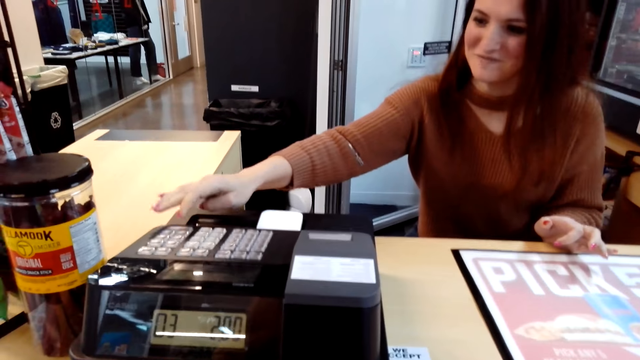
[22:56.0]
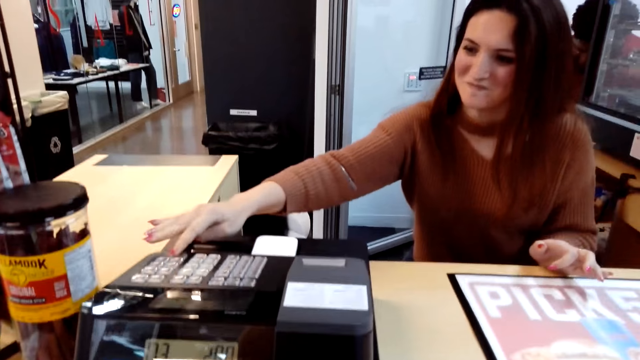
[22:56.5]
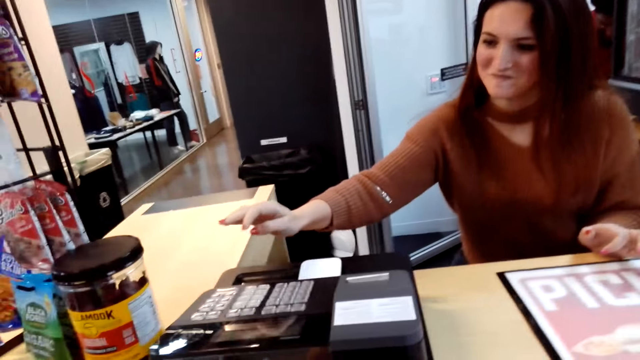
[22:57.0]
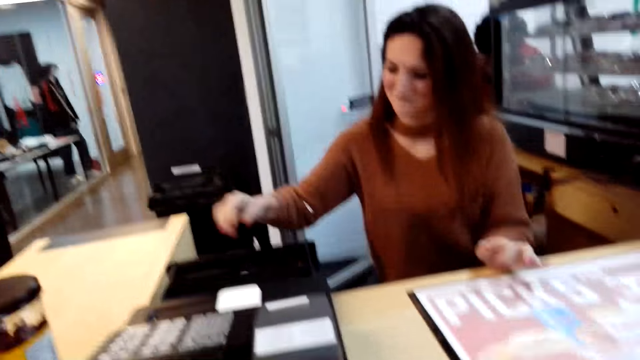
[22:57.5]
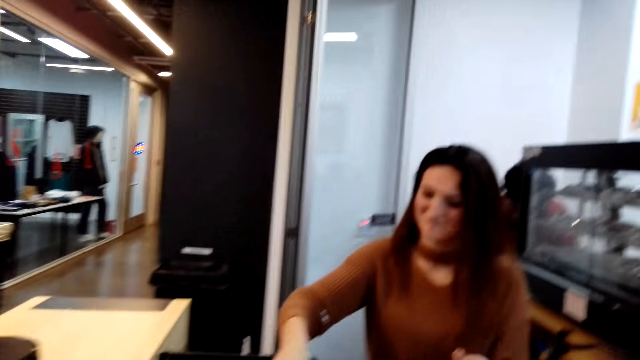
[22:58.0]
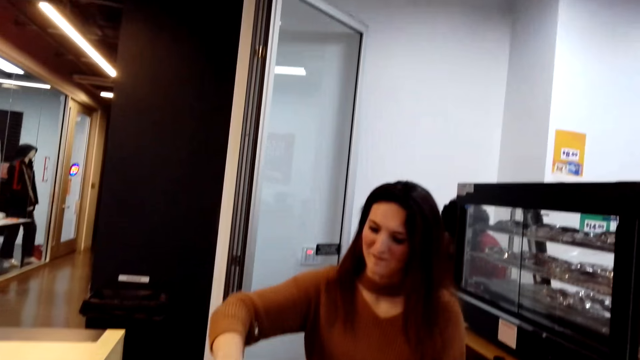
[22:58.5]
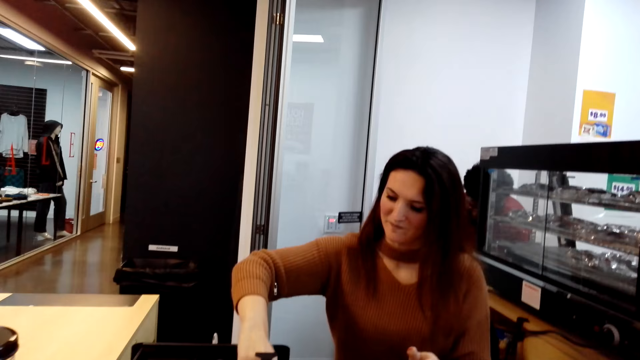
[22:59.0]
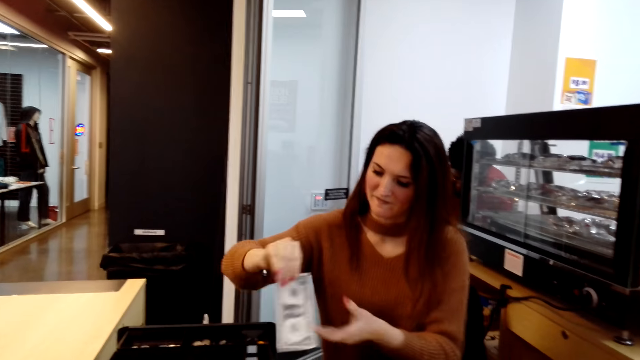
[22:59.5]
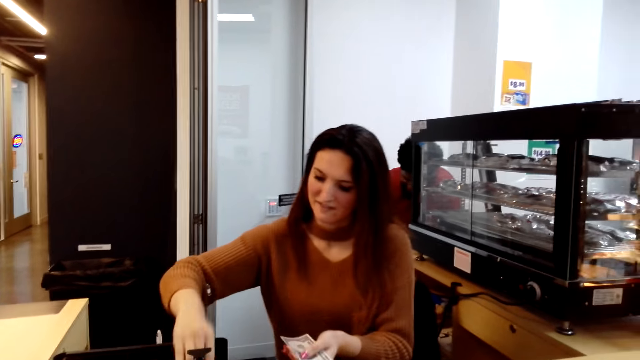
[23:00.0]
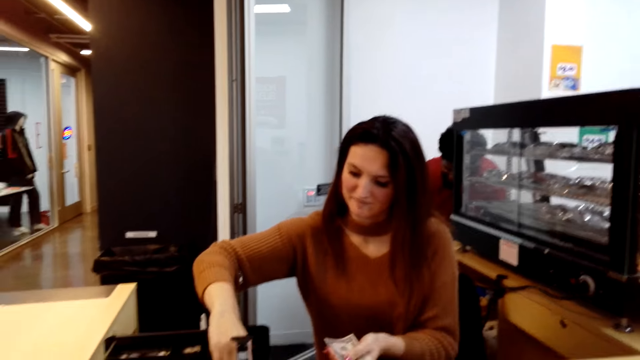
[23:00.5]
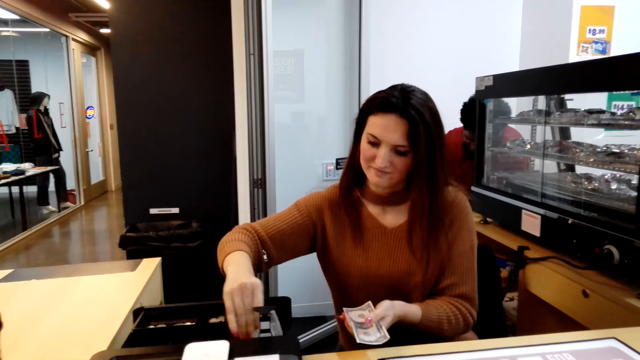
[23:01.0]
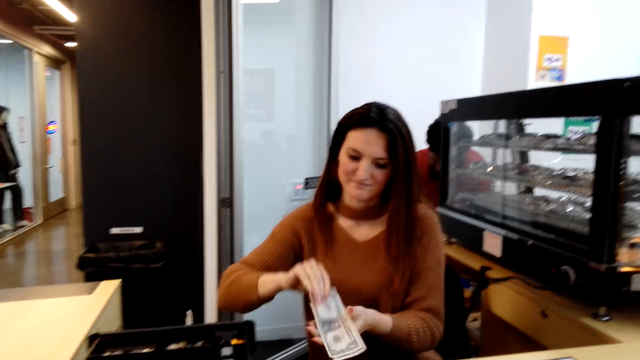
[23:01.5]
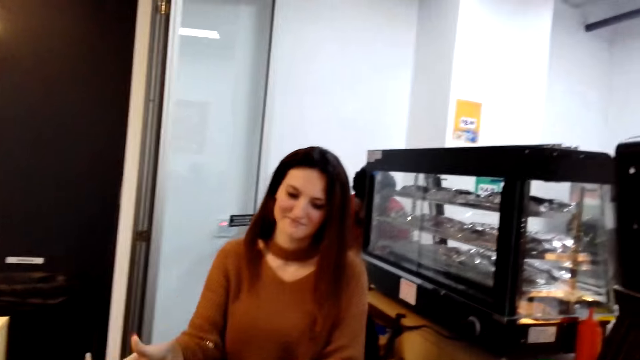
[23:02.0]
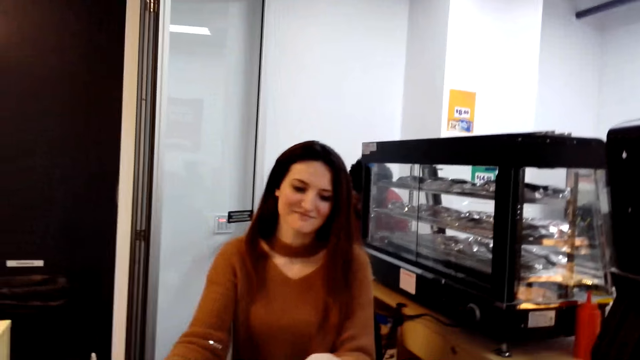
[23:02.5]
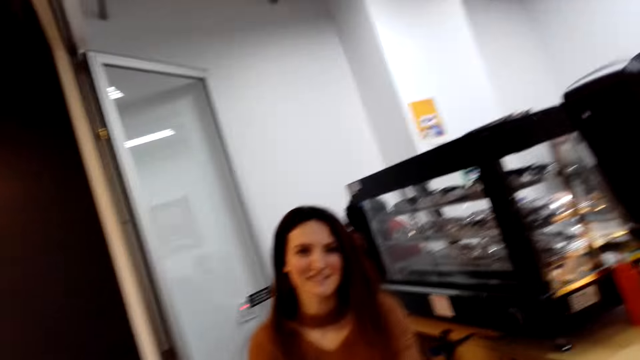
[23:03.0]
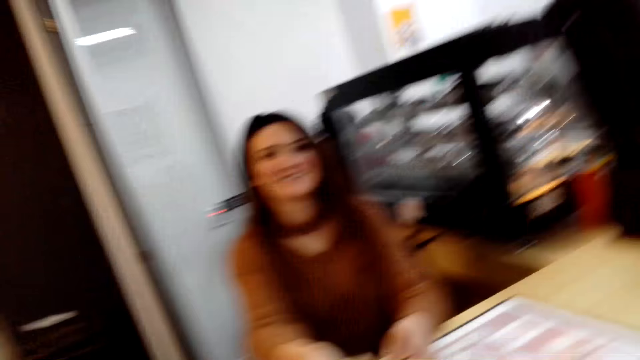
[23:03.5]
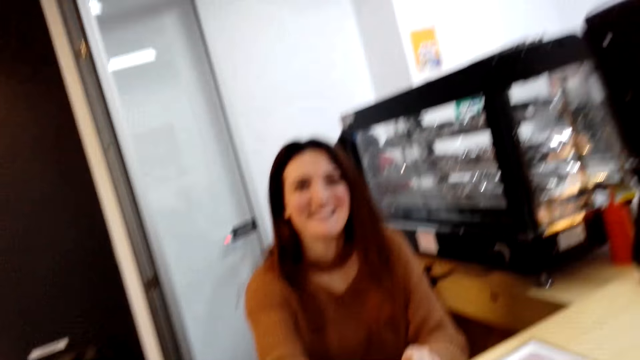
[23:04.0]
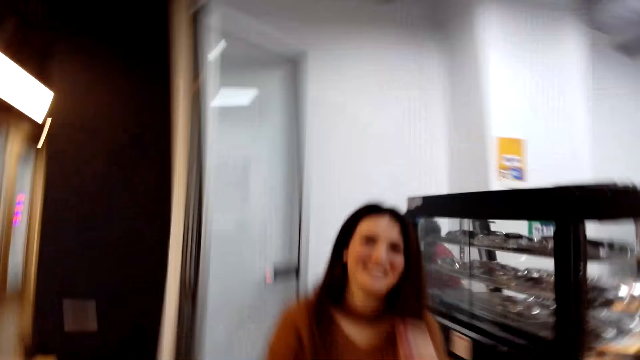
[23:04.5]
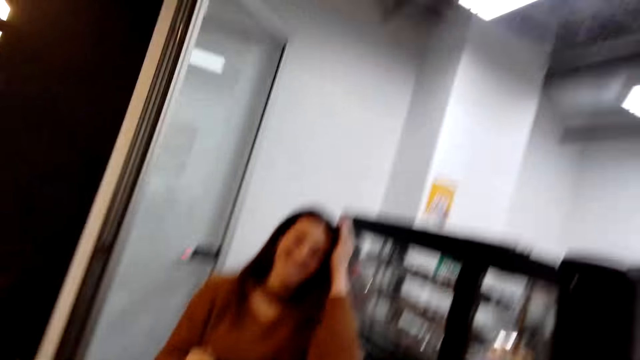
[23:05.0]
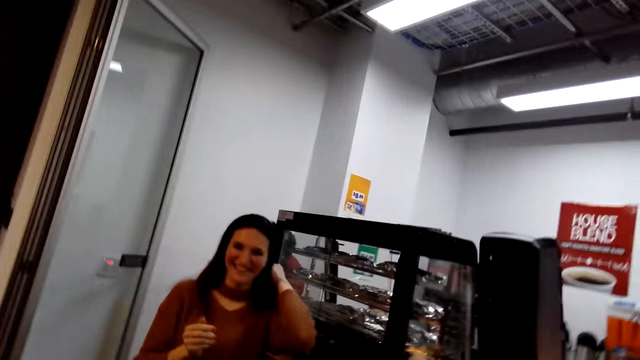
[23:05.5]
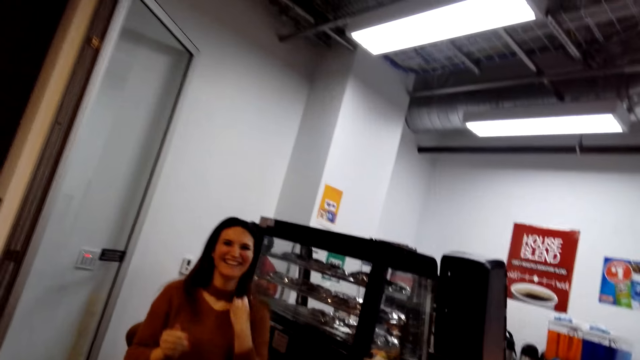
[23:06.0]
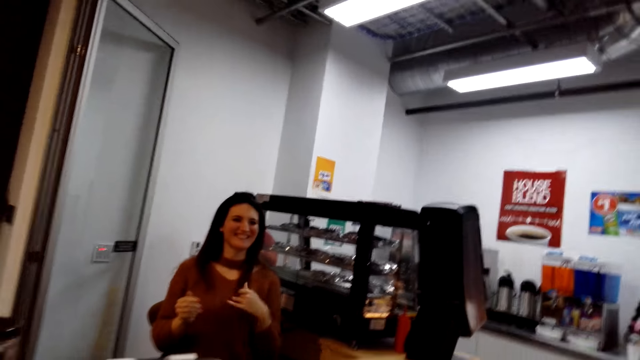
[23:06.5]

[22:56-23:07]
A woman calculates on the calculator. The woman picks up money. The camera wearer picks up the money in the counter. The woman closes the drawer, gives the camera wearer change and touches the hair.

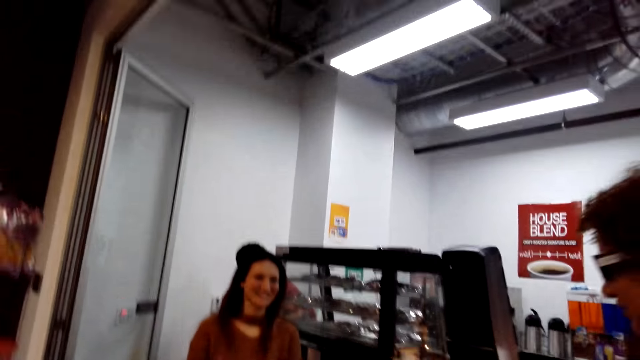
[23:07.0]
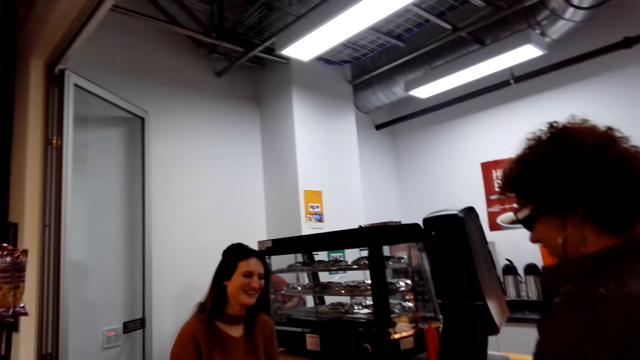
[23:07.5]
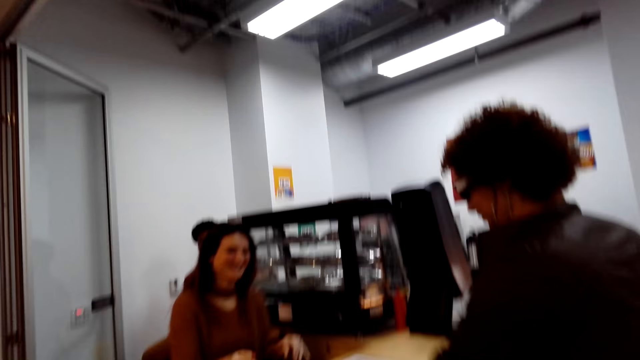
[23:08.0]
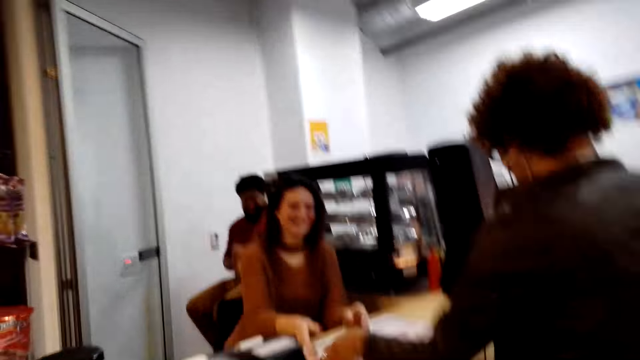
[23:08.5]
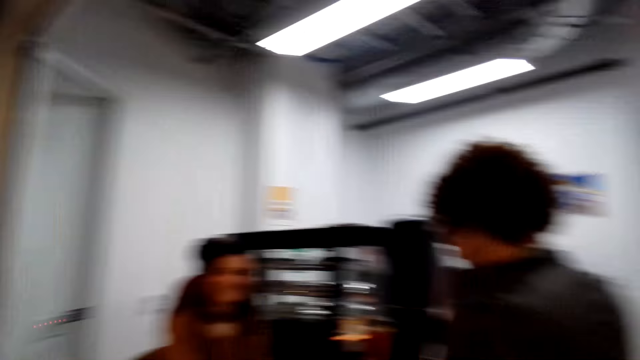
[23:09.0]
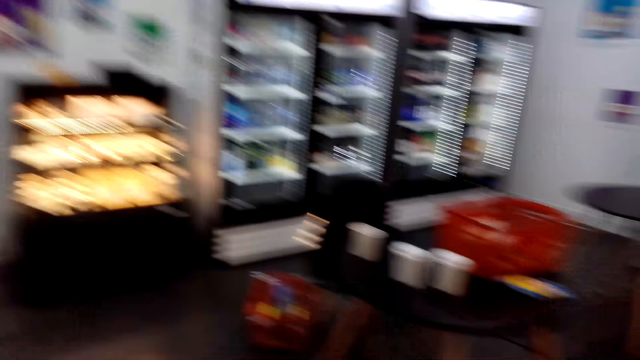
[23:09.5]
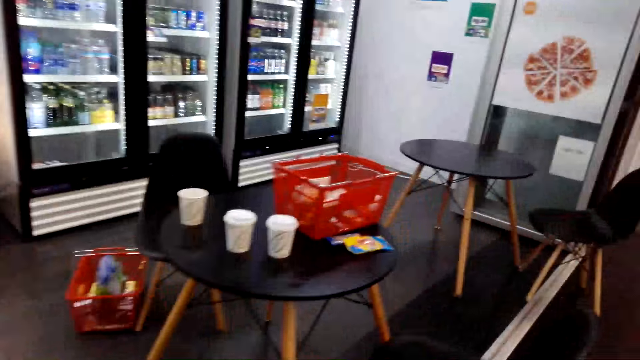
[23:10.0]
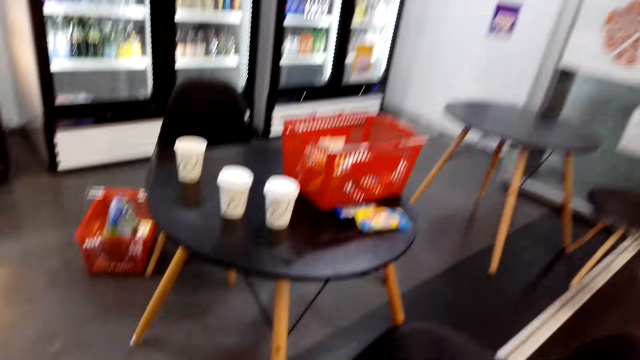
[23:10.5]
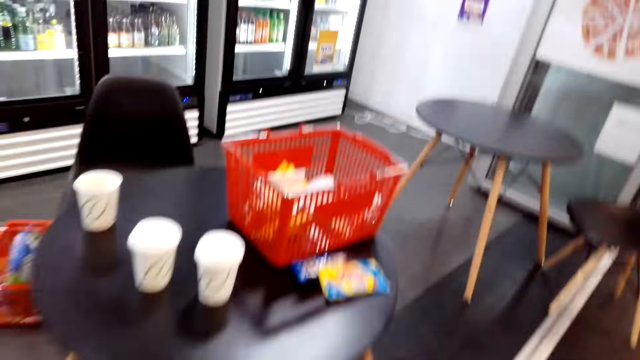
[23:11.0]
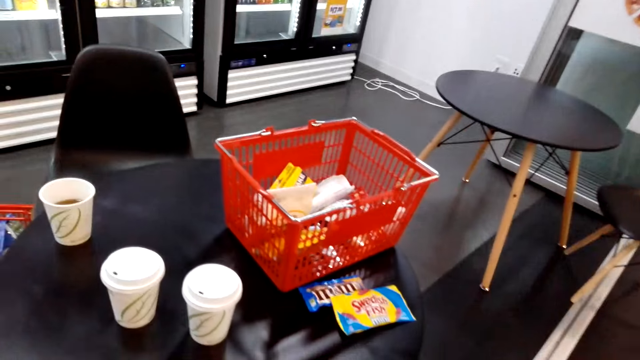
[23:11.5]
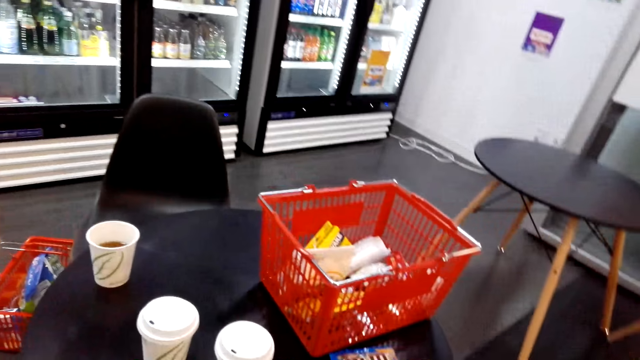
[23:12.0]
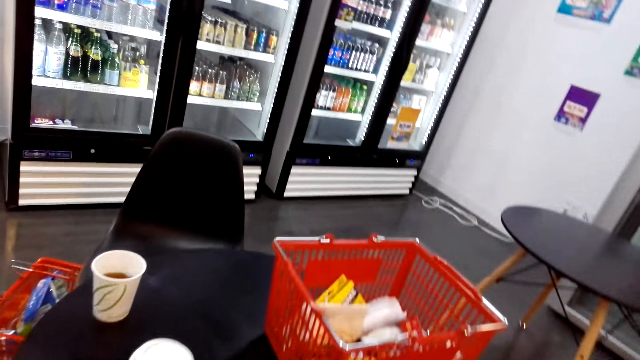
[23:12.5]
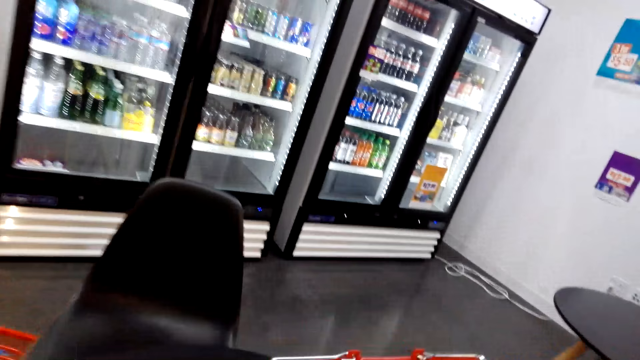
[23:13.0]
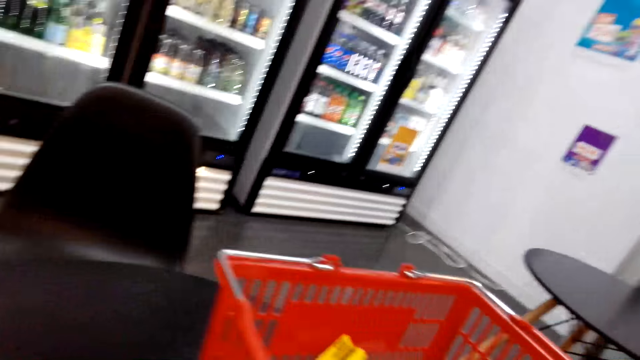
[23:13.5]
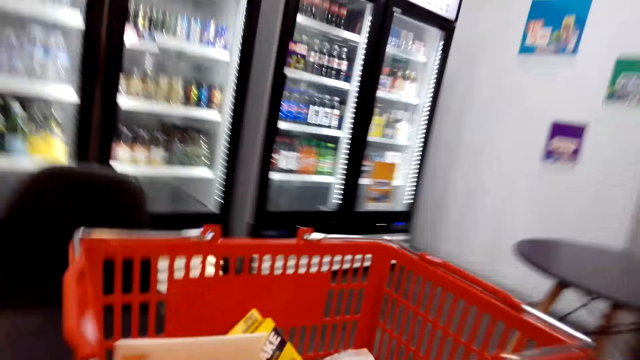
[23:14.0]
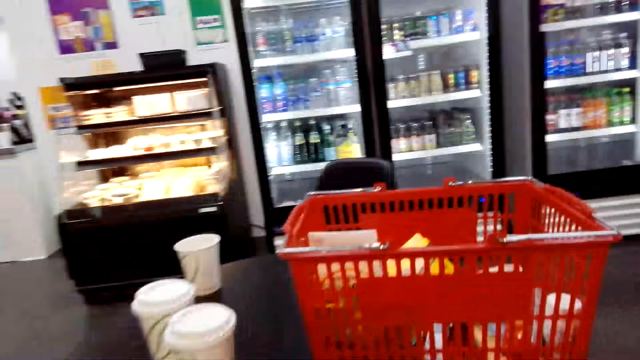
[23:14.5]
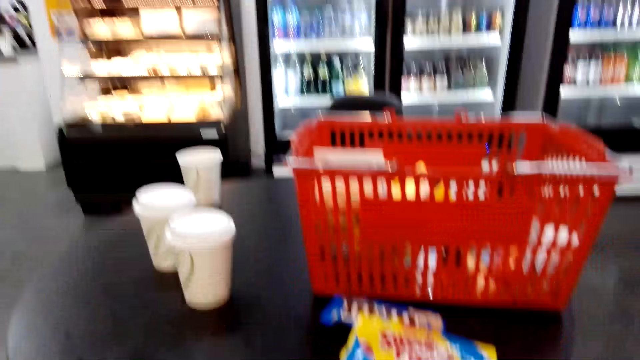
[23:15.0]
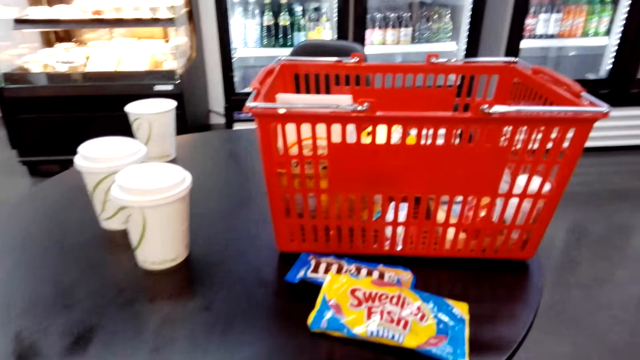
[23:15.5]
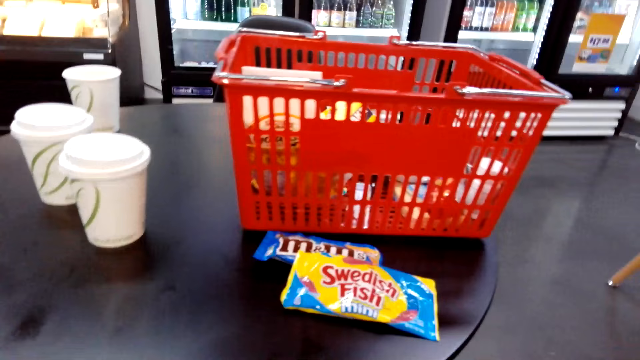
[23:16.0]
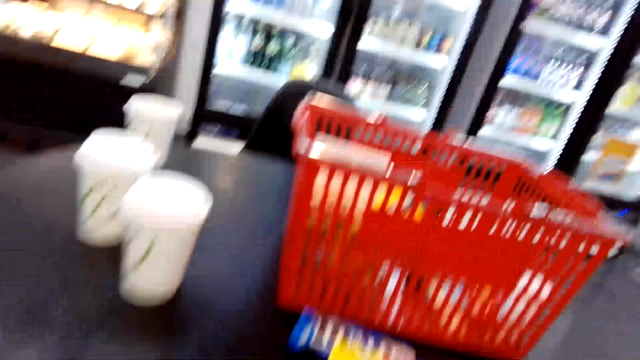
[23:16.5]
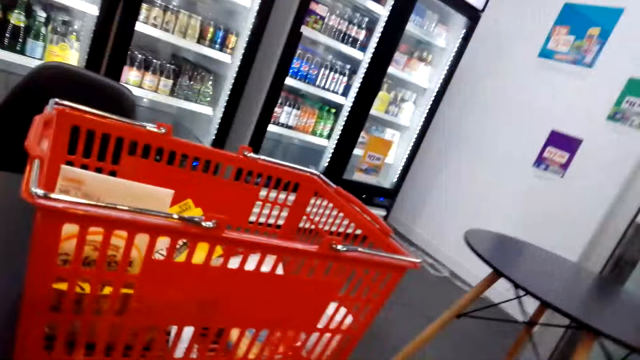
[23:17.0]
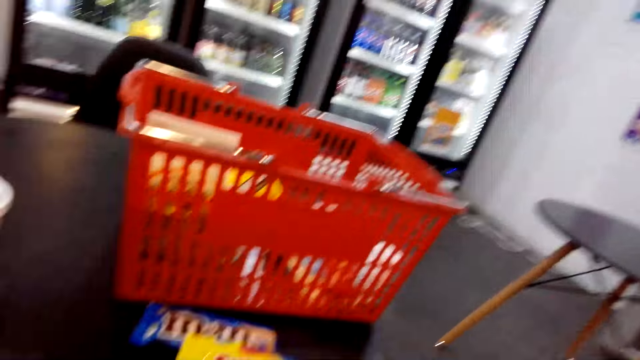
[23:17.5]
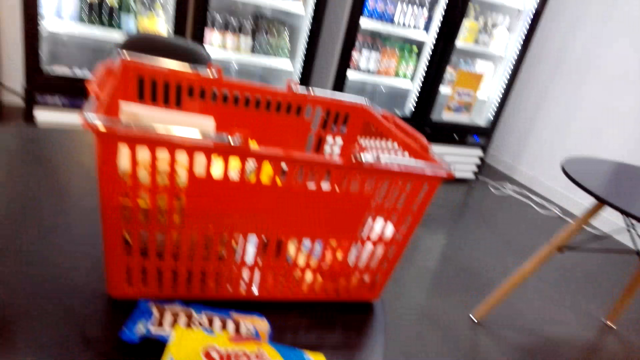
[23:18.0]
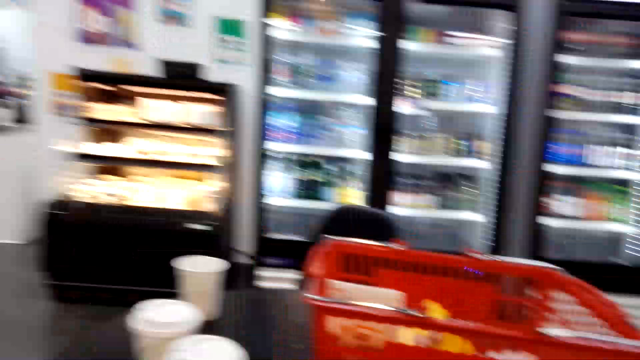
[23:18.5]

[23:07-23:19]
A woman converses with the camera wearer. The camera wearer walks towards the table. They move the camera around.
